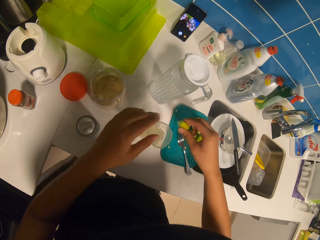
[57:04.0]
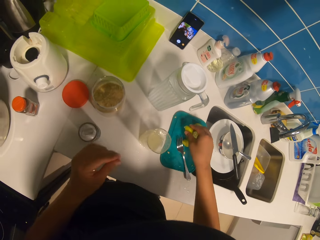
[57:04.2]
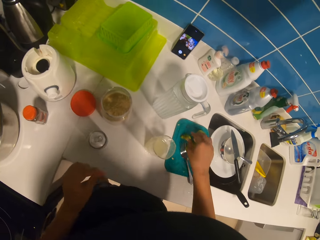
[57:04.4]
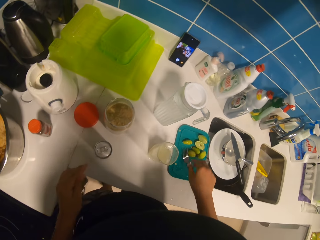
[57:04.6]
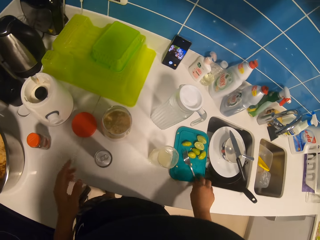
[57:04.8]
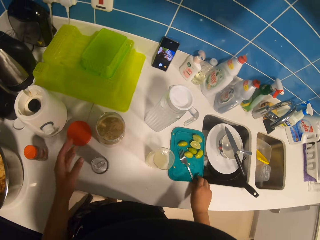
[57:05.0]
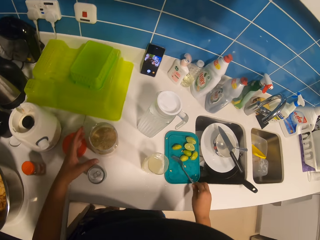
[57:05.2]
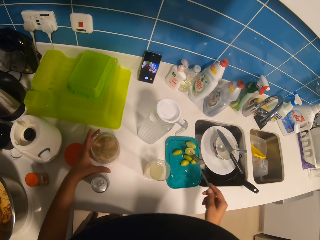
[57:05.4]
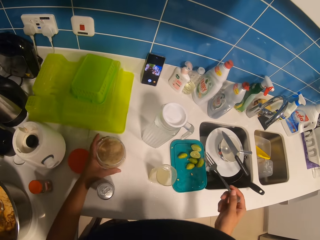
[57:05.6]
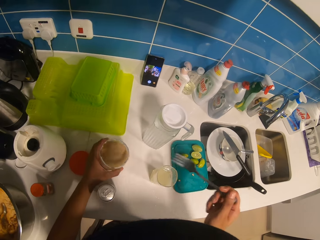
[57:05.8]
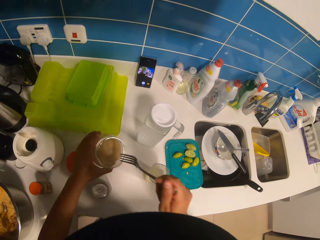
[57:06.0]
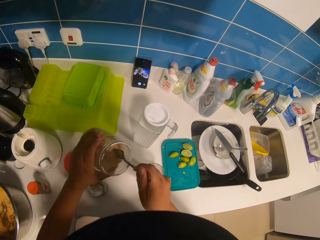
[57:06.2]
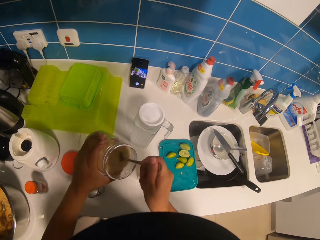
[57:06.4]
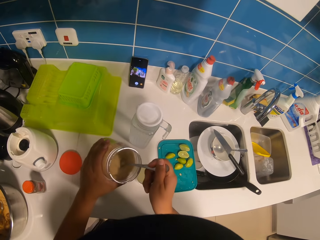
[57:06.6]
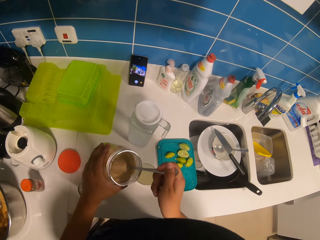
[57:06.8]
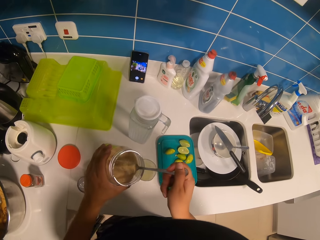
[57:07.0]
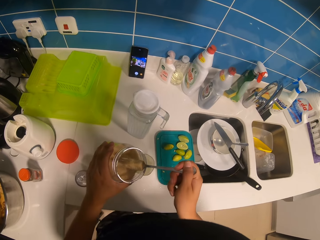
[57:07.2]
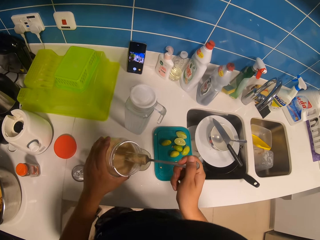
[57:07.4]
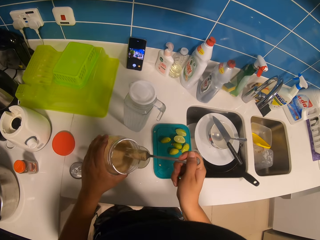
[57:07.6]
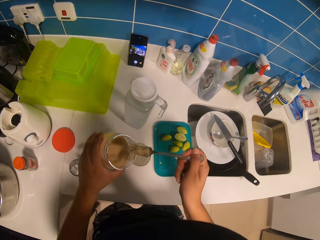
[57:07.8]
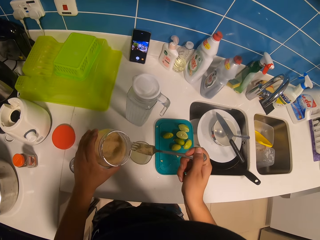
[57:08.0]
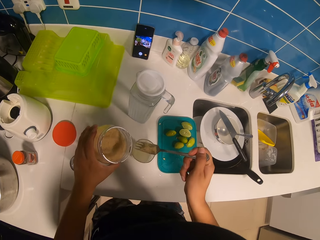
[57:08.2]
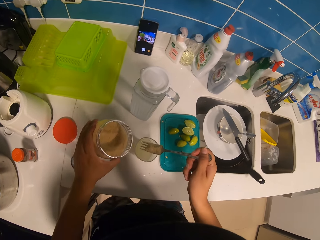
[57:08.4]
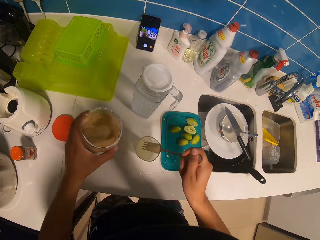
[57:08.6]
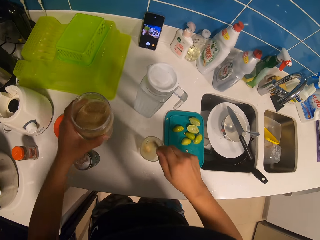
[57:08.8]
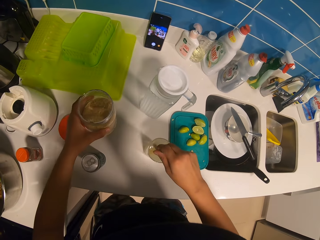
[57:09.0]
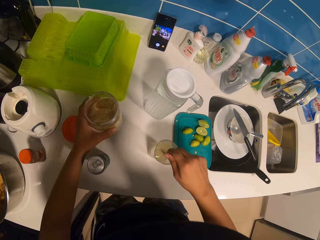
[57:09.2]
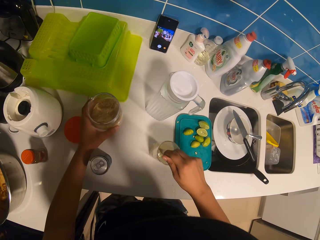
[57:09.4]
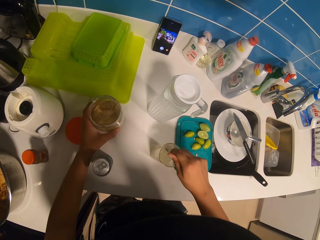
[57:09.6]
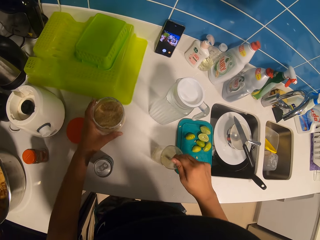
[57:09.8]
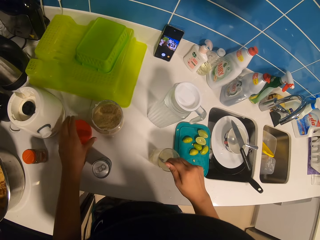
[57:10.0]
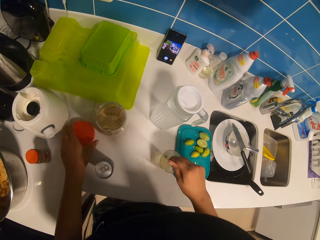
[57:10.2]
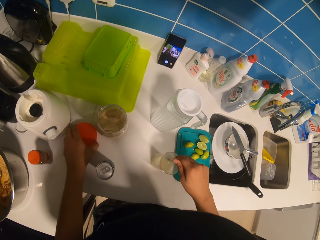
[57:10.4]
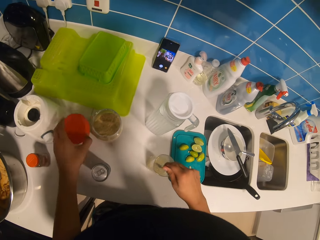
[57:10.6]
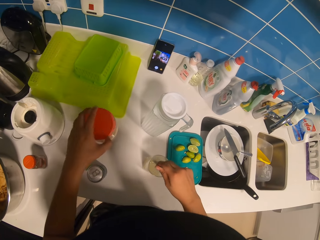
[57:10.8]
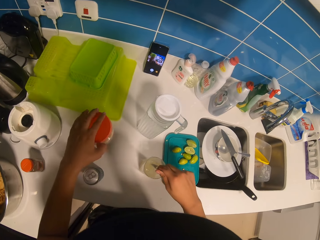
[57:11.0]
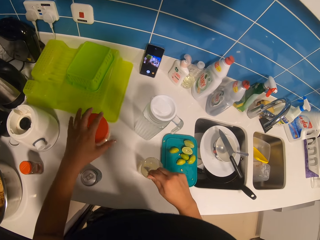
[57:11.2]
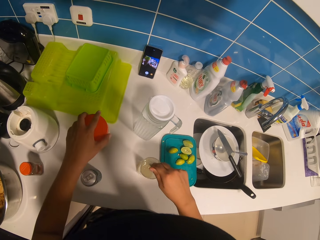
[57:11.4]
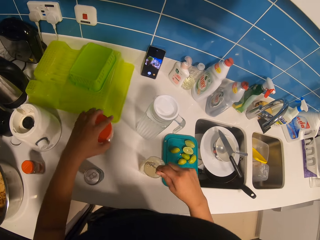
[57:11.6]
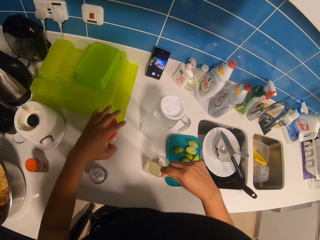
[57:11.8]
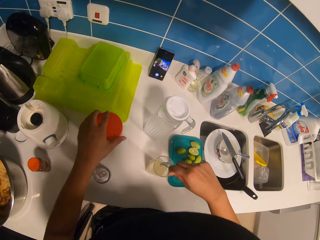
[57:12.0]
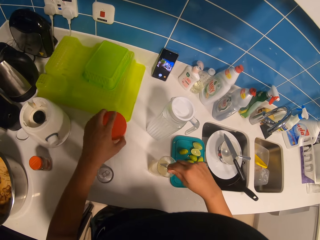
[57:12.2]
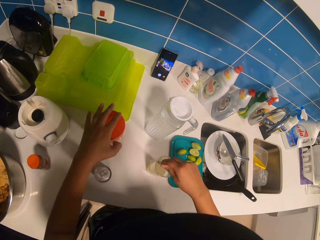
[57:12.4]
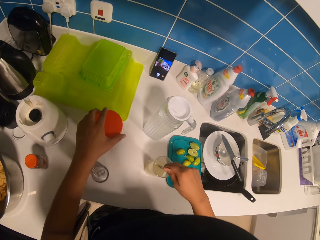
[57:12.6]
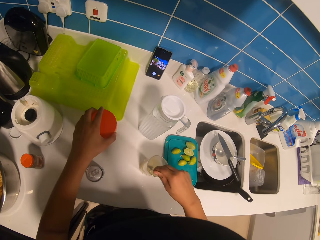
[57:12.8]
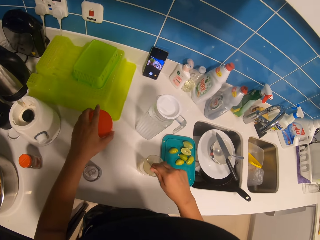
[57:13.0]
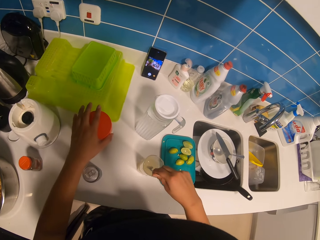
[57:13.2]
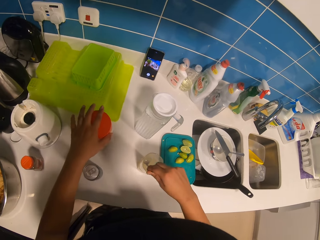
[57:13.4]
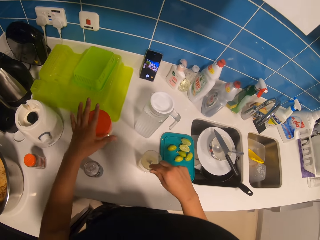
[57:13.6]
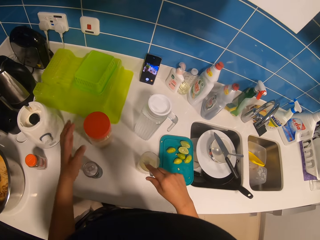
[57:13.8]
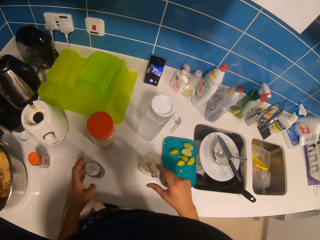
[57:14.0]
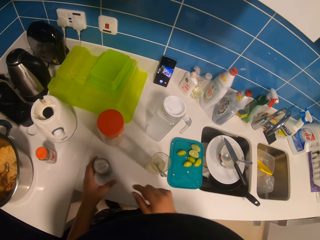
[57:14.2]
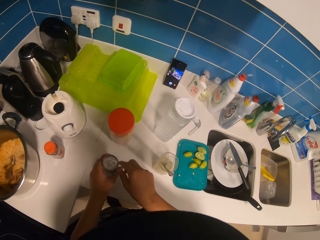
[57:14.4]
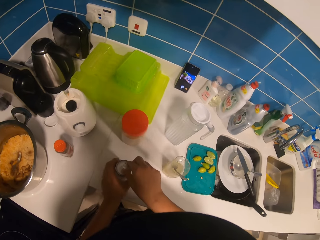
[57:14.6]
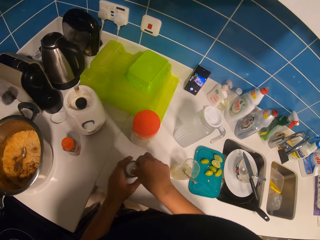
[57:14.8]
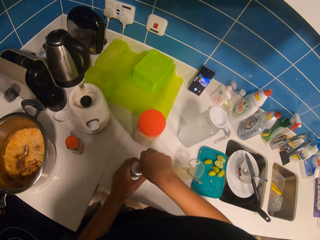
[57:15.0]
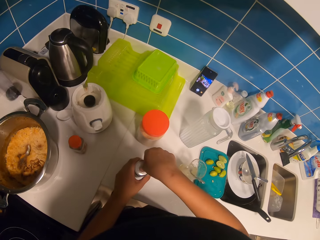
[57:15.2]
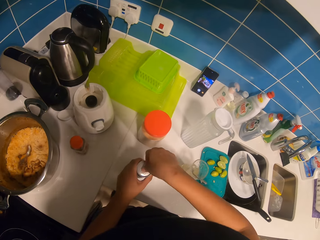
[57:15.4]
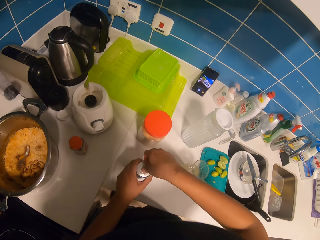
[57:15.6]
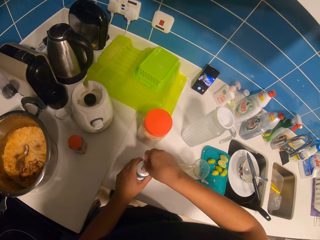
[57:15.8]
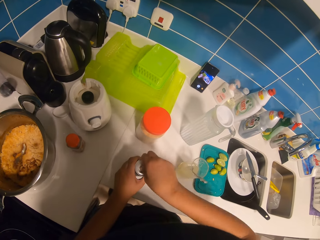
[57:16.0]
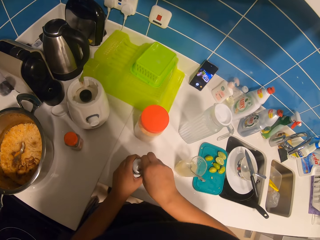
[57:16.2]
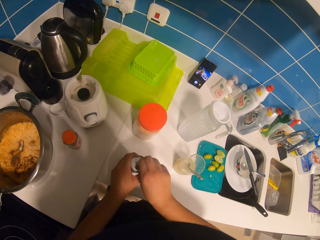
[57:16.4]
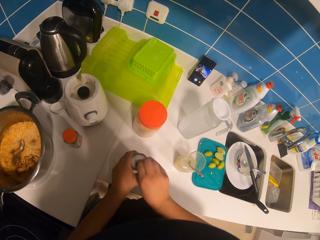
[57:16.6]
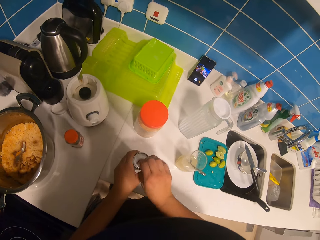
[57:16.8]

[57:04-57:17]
The camera wearer drops the lemon peel on the chopping board. They pick up the fork with the right hand. They pick up the plastic container with the left hand. They add sugar in the lemonade. They stir the lemonade using the fork. They pick up the container lid with the left hand. They close the plastic container. They hold the can bottle with the left hand. They open the can bottle with the right hand.

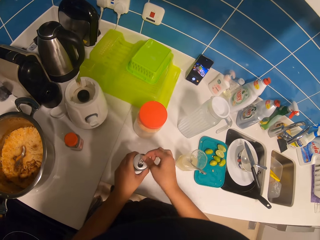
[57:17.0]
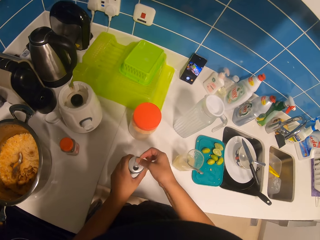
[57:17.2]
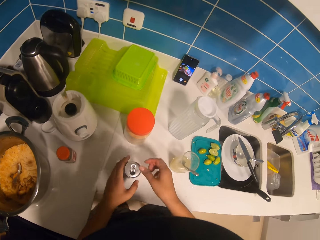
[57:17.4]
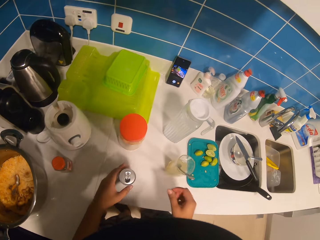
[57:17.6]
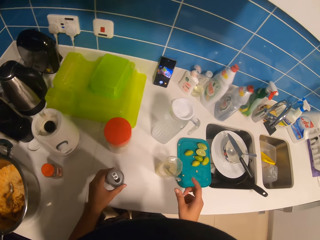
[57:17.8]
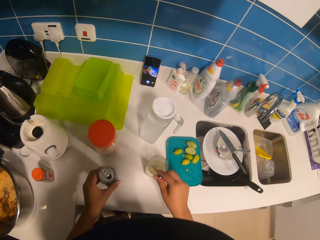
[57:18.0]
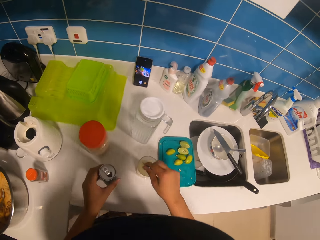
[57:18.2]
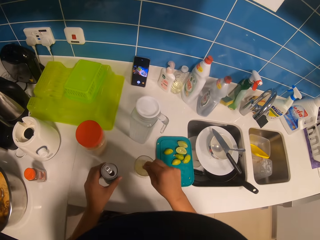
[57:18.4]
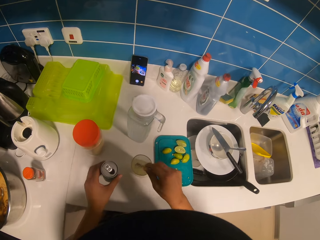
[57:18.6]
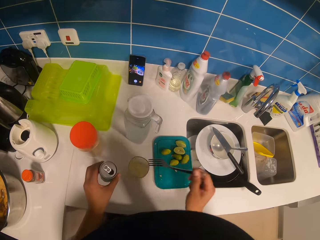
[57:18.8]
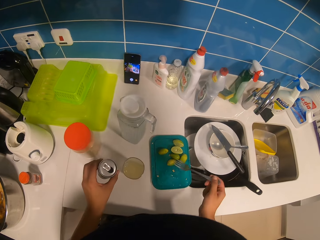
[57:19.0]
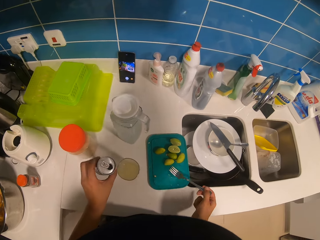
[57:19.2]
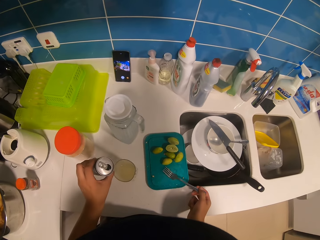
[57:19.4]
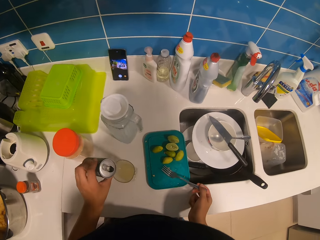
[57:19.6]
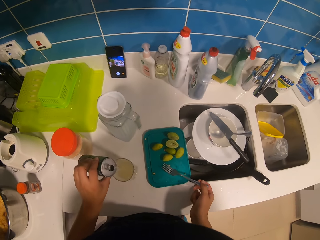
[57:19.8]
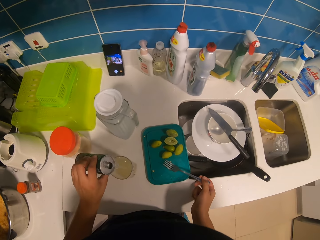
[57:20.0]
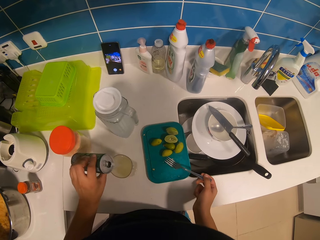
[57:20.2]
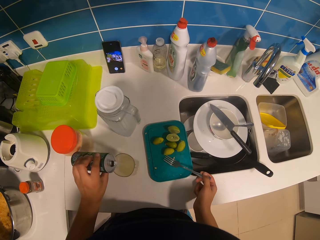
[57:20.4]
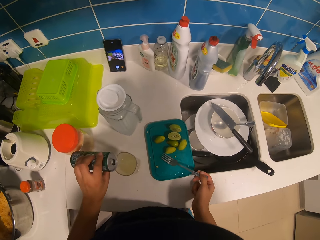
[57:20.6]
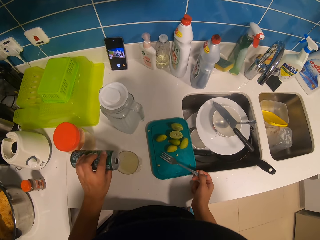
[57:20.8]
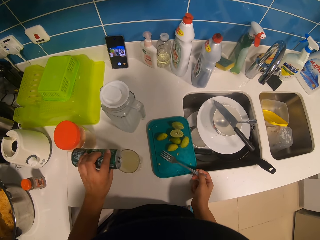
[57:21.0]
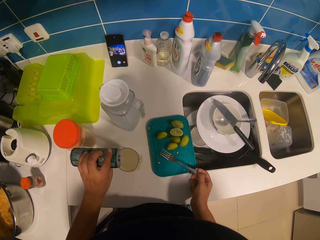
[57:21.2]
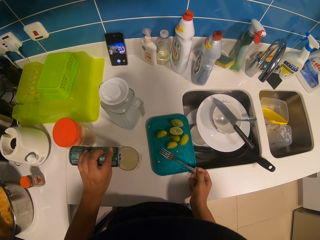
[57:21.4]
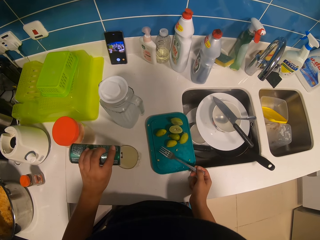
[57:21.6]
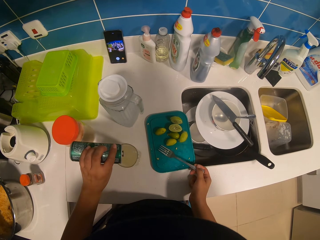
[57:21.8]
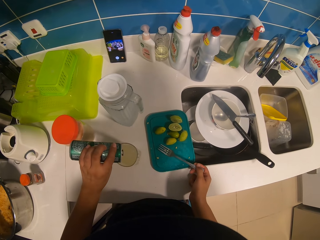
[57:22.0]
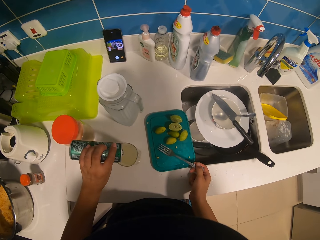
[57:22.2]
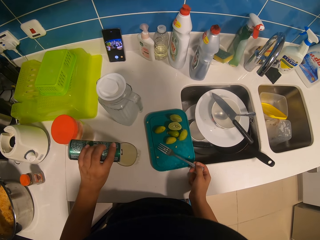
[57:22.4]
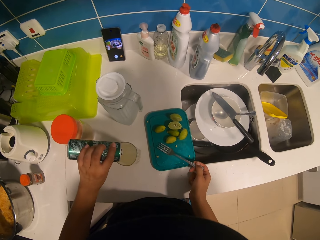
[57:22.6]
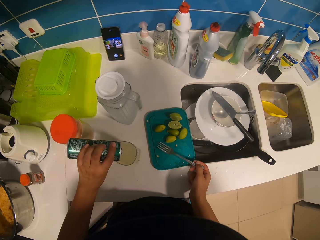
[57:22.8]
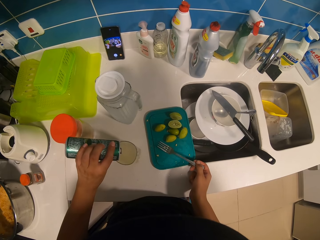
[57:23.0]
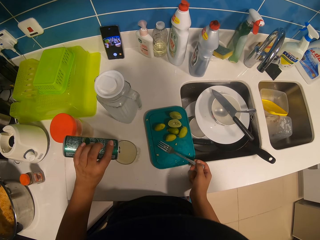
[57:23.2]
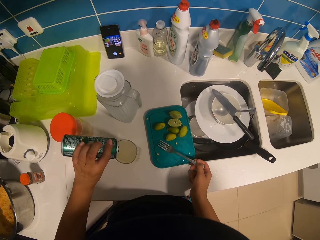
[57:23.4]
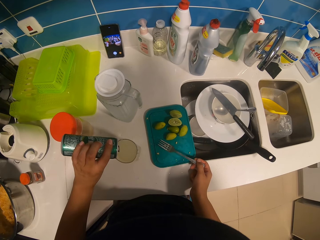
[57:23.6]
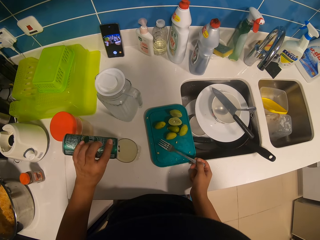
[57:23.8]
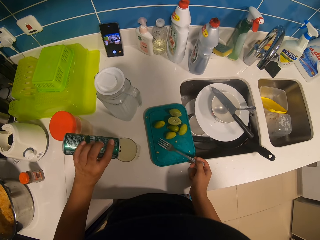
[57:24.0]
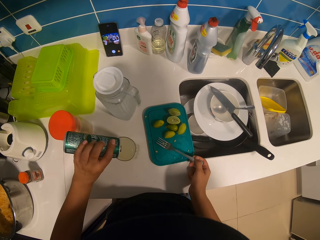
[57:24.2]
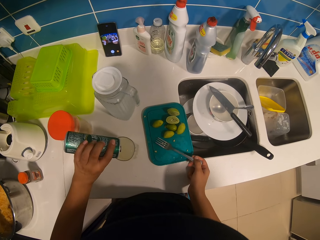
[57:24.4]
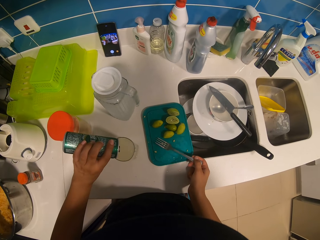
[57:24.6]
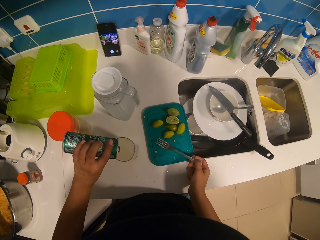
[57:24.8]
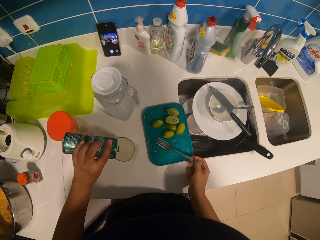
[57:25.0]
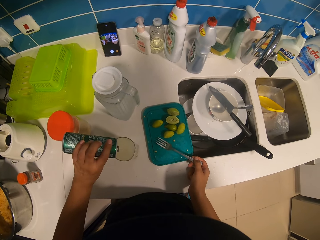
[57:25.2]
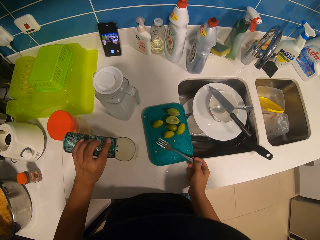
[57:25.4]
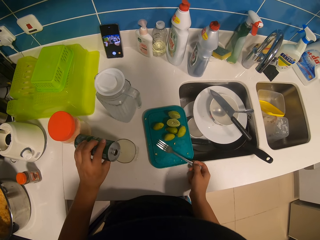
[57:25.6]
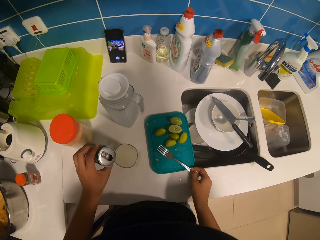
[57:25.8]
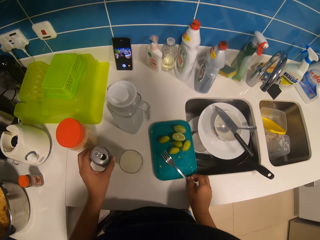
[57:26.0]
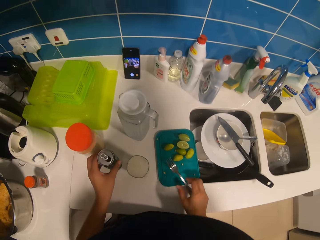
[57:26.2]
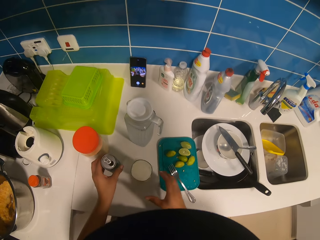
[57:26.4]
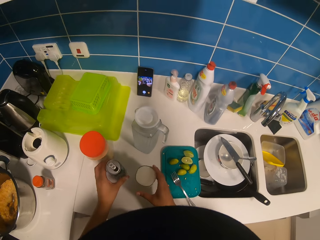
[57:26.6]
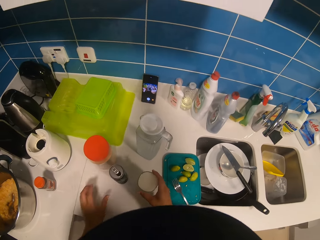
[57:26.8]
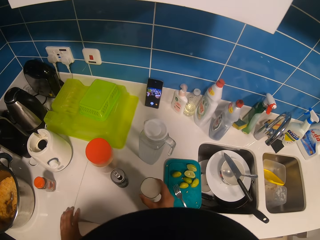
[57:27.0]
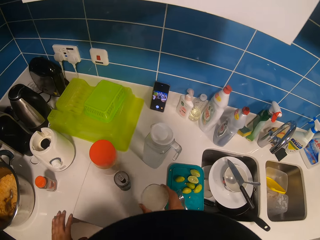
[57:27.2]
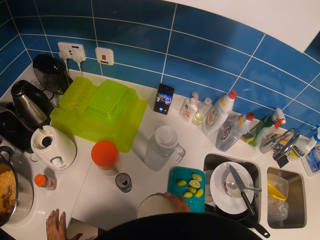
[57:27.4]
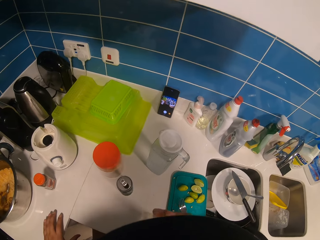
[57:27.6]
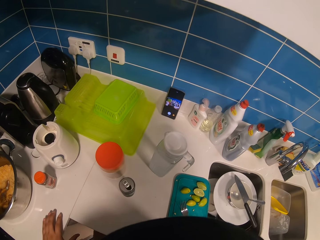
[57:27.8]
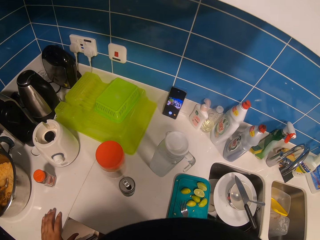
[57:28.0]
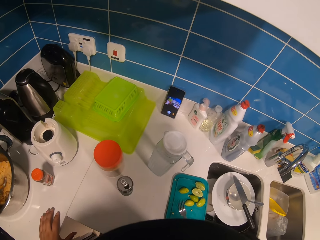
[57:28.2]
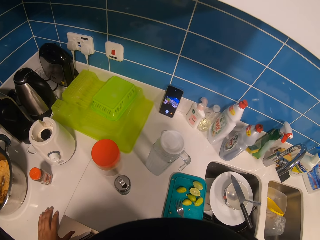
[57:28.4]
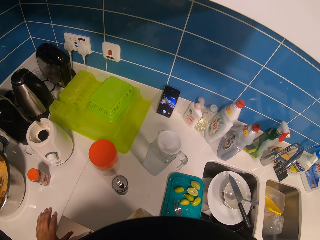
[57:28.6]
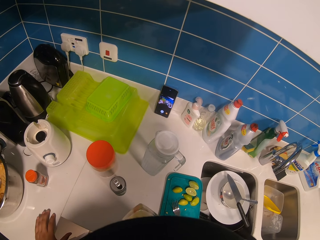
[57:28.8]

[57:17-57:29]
The camera wearer picks up the fork with the right hand. They drop the fork on the chopping board. They pour something in the glass. They drop the can bottle on the cabinet. They pick up the glass with the right hand. They drink the lemonade.
